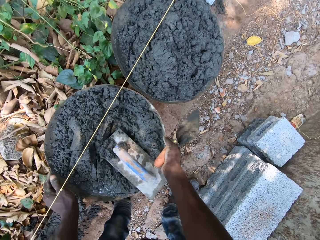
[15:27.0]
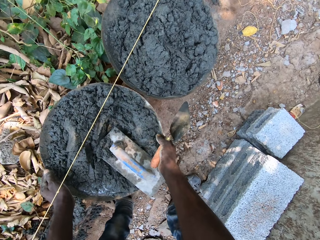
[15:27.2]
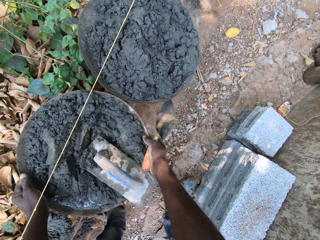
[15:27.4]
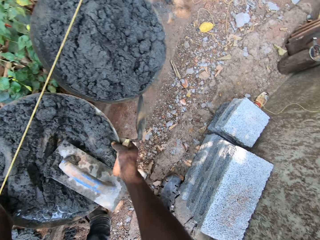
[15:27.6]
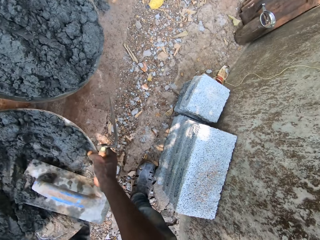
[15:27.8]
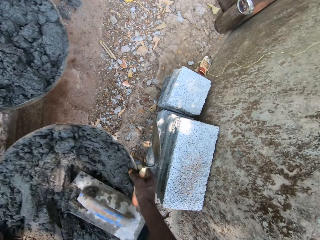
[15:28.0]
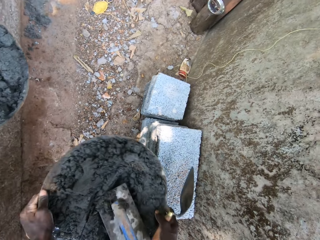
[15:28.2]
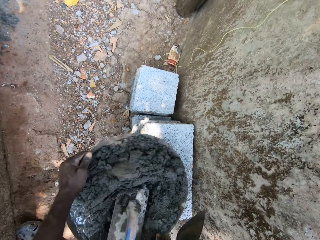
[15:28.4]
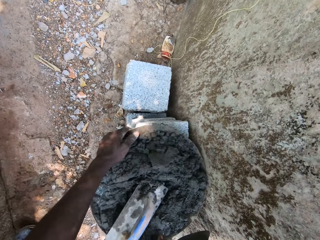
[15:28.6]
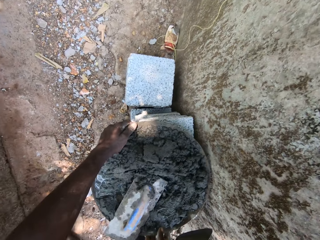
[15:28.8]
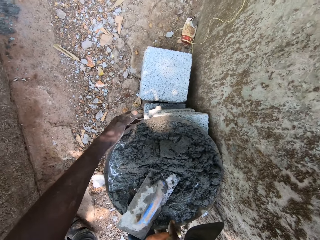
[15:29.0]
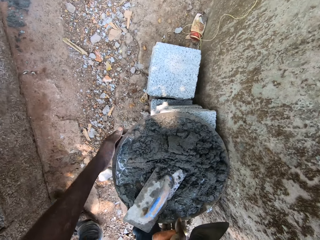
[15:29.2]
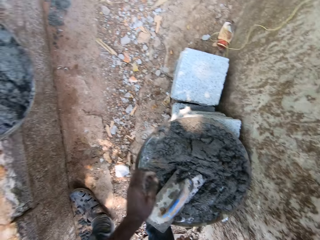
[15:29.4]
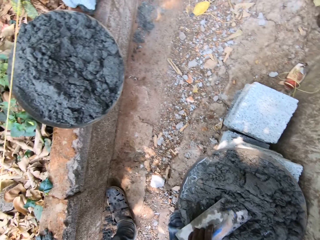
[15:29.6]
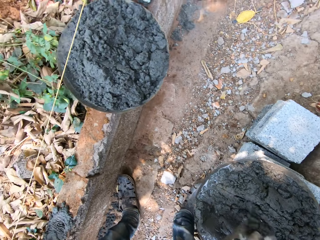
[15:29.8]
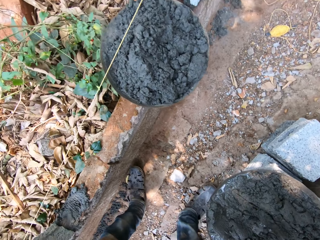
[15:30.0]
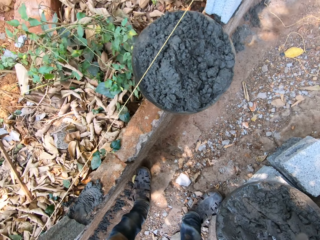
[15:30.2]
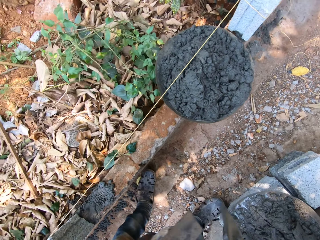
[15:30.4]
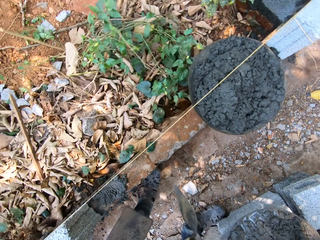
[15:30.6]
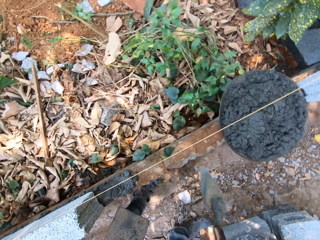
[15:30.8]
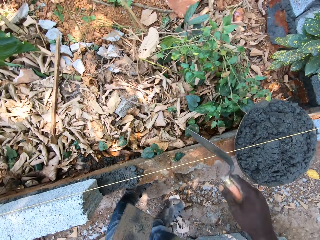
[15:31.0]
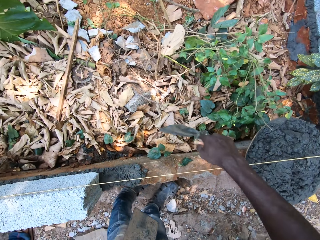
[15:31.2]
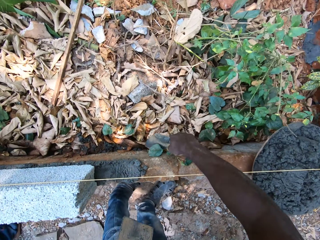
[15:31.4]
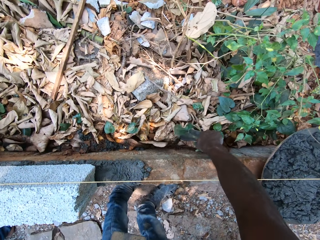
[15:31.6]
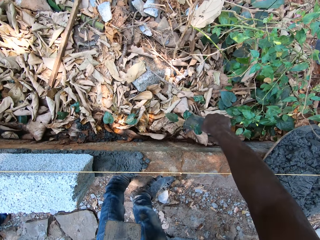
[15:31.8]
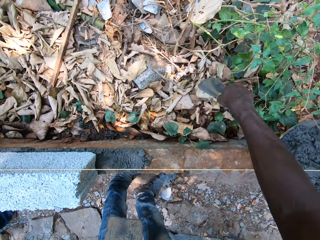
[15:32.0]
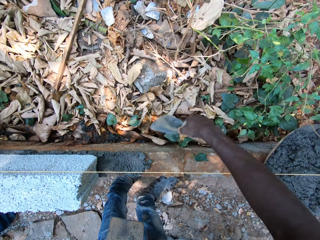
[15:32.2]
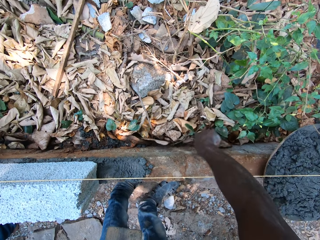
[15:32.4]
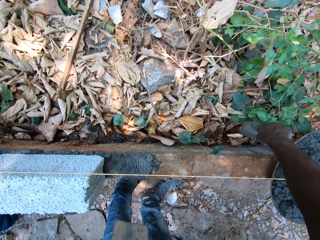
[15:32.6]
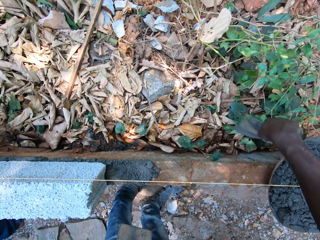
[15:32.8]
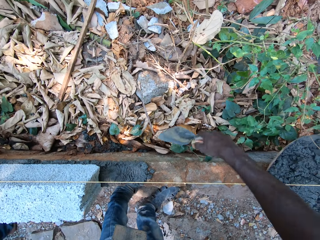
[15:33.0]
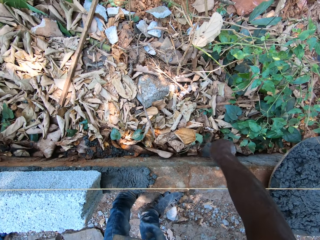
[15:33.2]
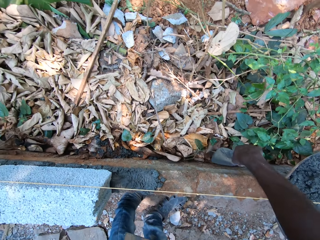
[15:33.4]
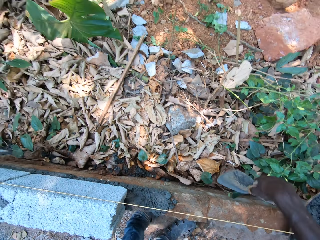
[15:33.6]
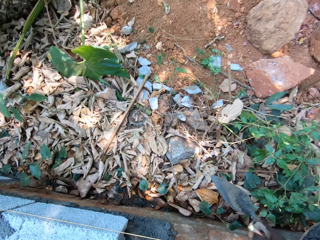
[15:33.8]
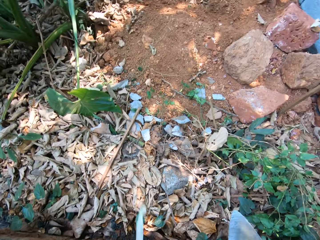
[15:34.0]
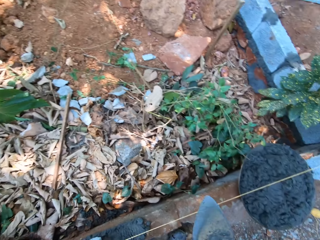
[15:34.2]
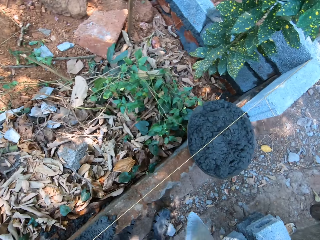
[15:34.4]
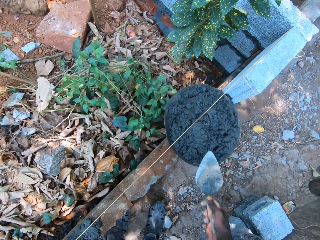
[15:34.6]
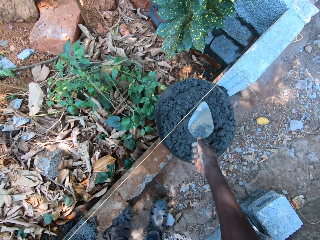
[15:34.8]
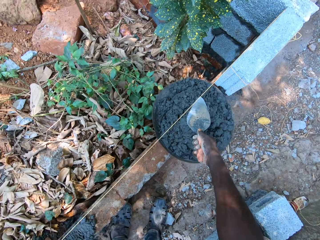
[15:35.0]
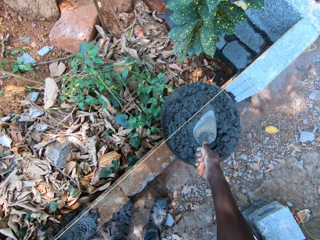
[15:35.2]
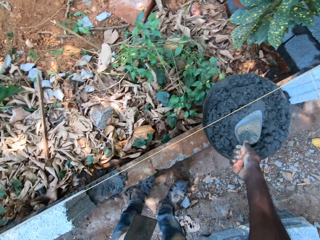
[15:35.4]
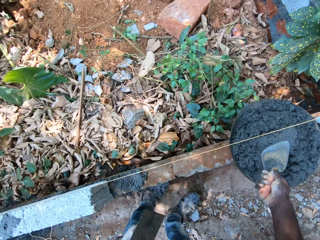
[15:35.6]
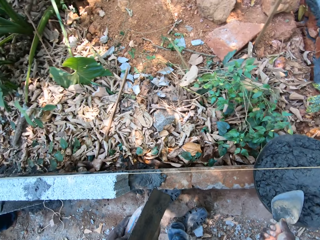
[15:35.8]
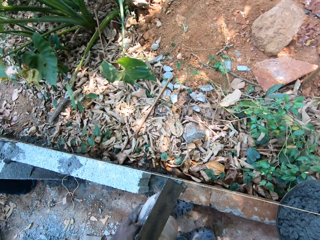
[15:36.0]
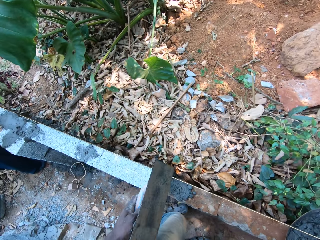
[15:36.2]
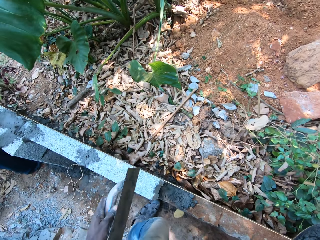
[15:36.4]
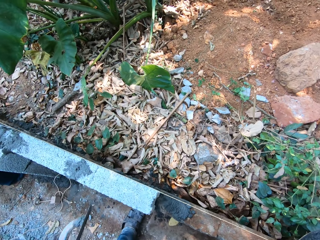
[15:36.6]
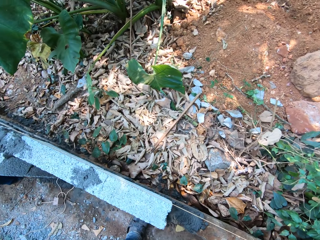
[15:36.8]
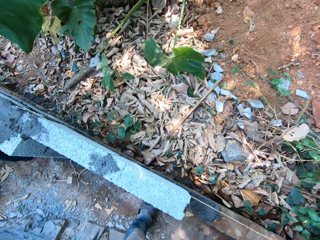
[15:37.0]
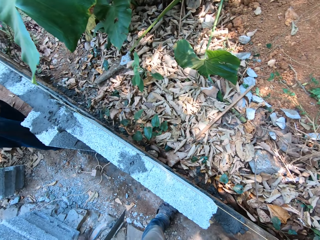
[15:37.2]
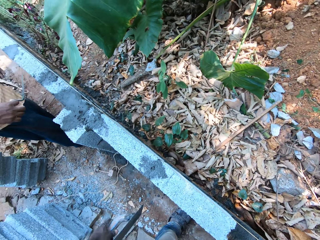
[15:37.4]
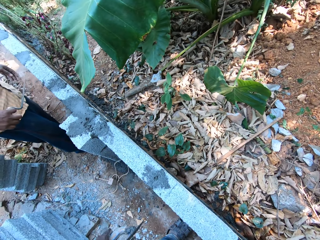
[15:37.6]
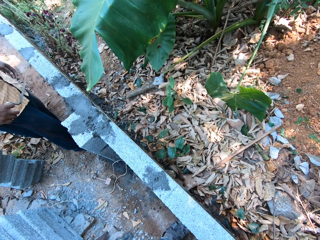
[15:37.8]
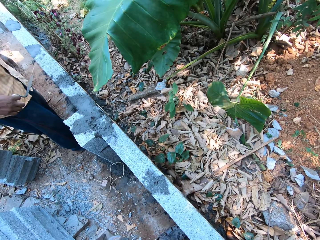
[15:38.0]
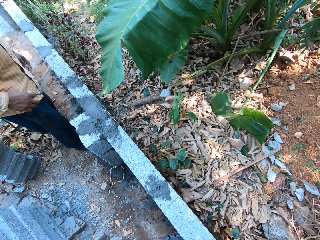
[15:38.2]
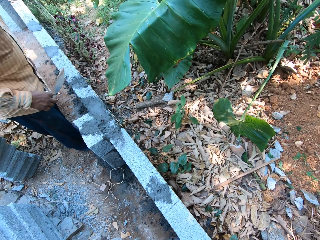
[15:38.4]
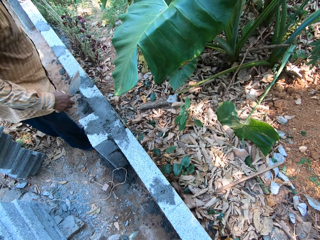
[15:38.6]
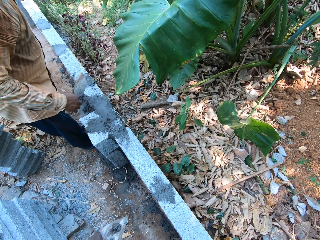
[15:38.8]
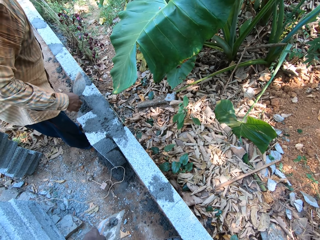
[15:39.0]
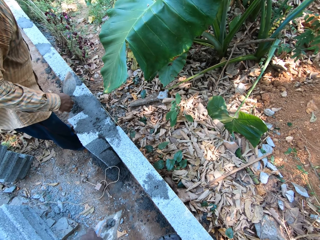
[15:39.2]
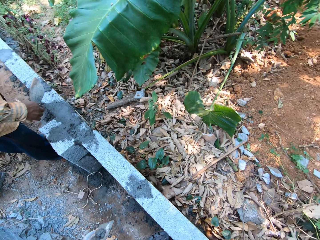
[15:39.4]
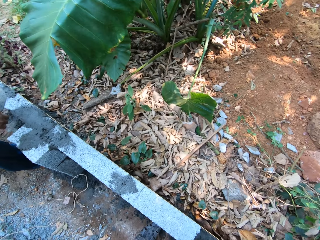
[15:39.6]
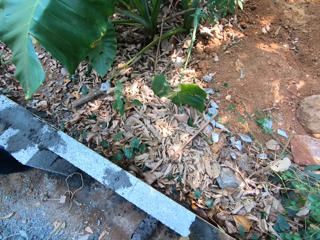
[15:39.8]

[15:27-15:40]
The camera wearer carries the pan of concrete from the metal with both hands. He lifts a container of sand. He drops the pan of concrete on the stack of bricks with both hands. He picks up the plastering trowel from the pan of concrete on the stack of bricks with his left hand. He clears some leaves beside the metal with the hand trowel in his right hand. He places the hand trowel on the concrete in the pan with his right hand. He interacts with a man. The man responds to the camera wearer.

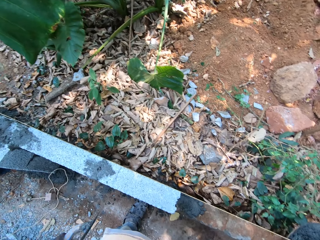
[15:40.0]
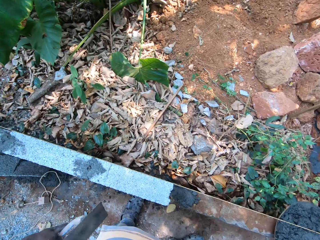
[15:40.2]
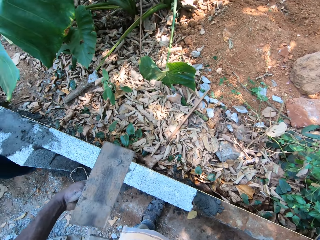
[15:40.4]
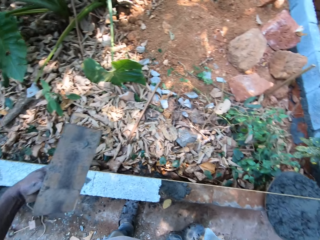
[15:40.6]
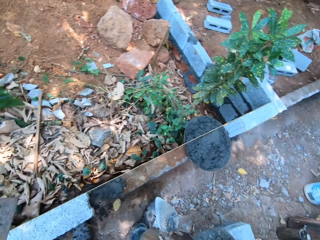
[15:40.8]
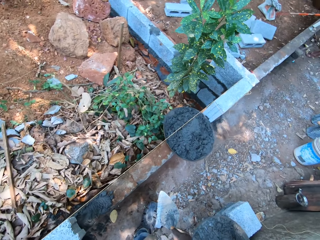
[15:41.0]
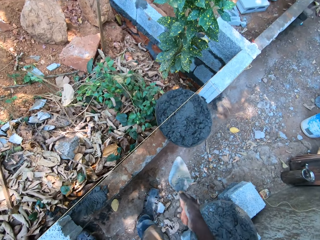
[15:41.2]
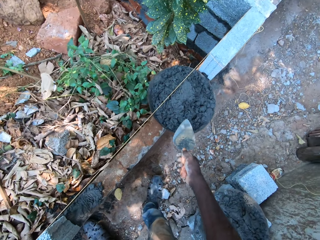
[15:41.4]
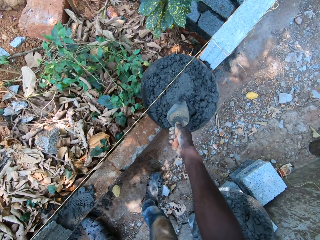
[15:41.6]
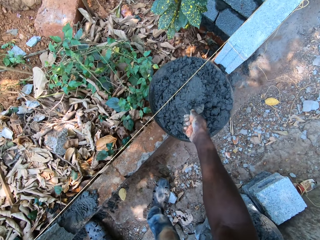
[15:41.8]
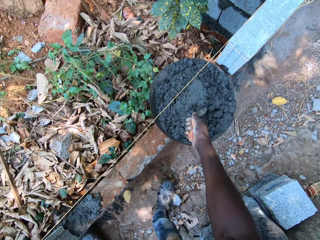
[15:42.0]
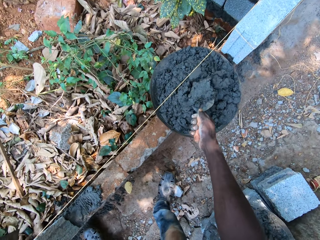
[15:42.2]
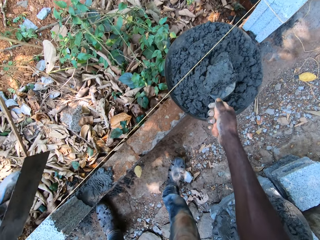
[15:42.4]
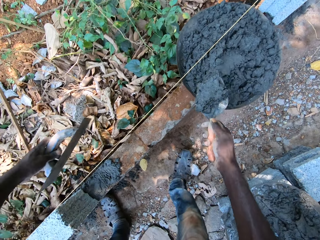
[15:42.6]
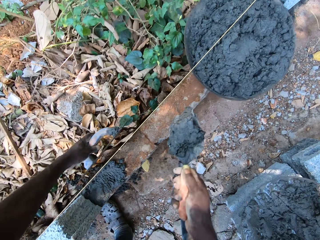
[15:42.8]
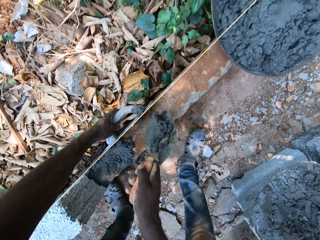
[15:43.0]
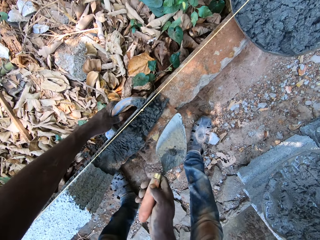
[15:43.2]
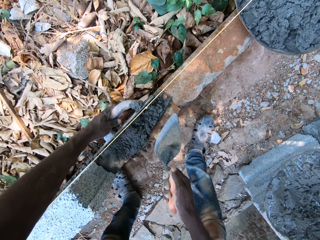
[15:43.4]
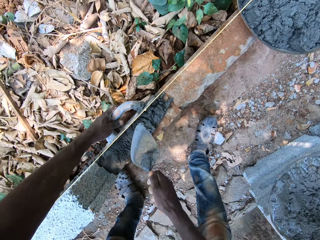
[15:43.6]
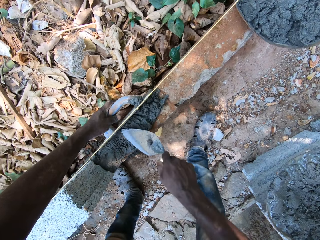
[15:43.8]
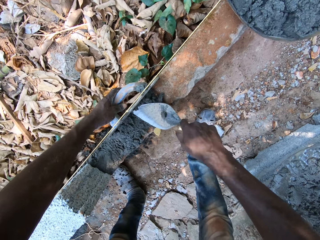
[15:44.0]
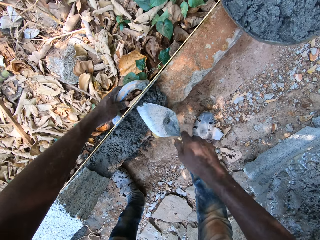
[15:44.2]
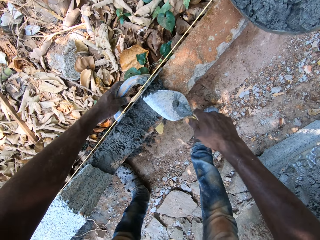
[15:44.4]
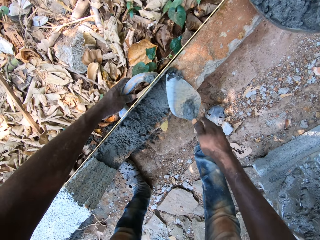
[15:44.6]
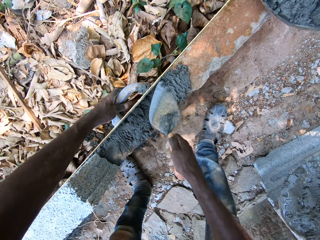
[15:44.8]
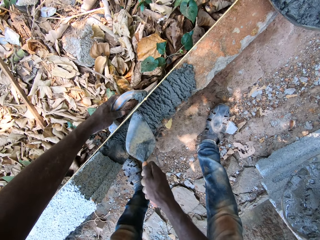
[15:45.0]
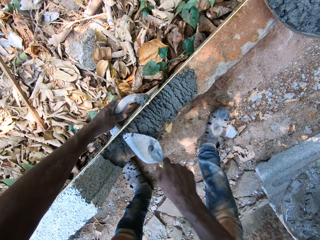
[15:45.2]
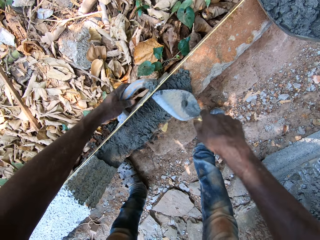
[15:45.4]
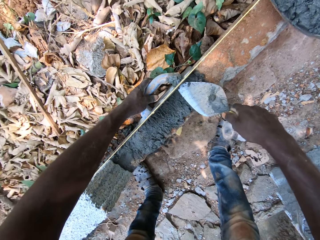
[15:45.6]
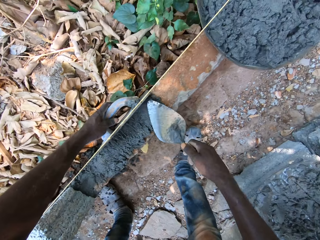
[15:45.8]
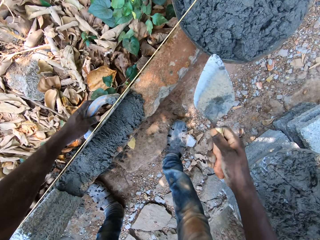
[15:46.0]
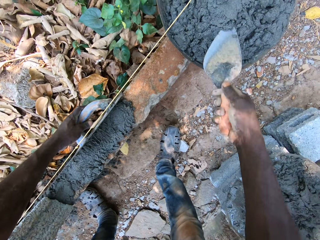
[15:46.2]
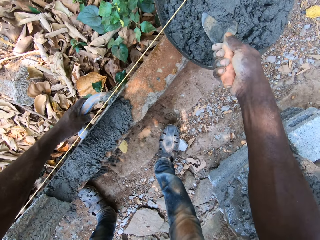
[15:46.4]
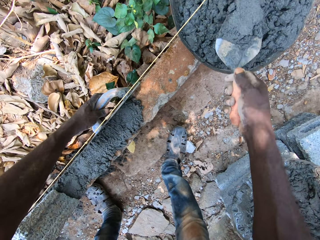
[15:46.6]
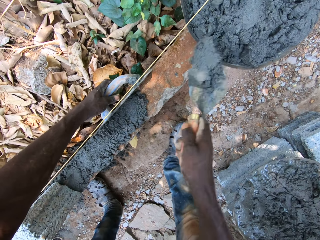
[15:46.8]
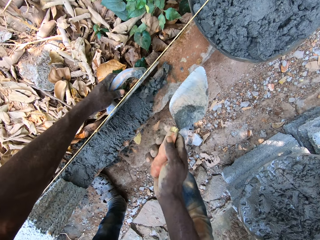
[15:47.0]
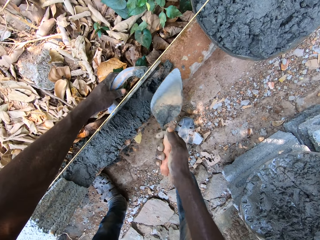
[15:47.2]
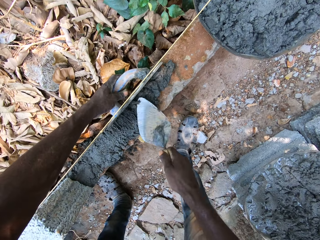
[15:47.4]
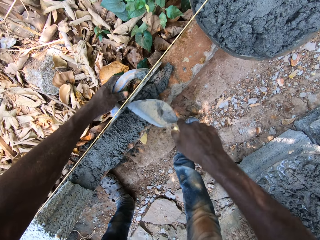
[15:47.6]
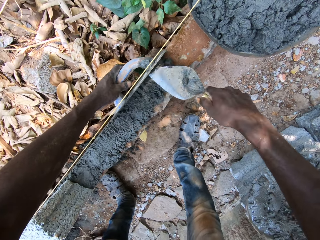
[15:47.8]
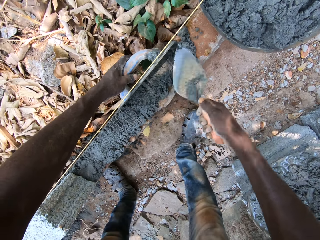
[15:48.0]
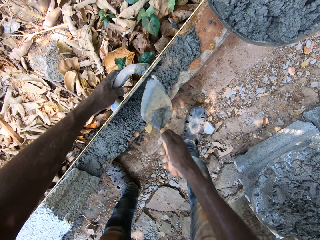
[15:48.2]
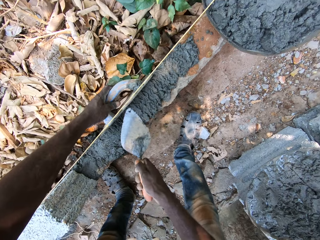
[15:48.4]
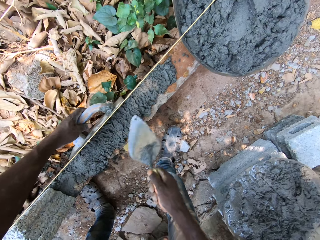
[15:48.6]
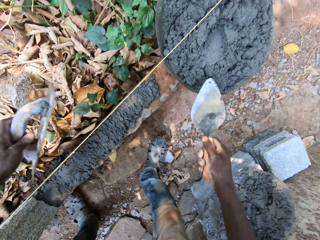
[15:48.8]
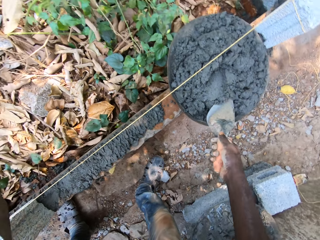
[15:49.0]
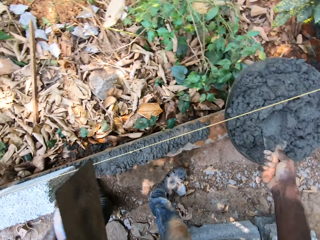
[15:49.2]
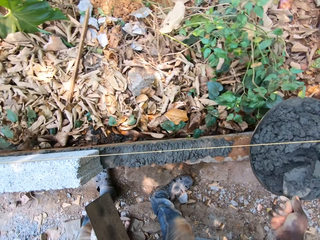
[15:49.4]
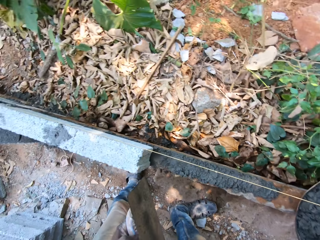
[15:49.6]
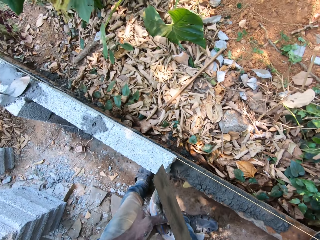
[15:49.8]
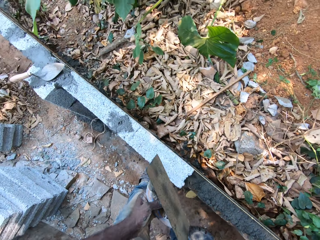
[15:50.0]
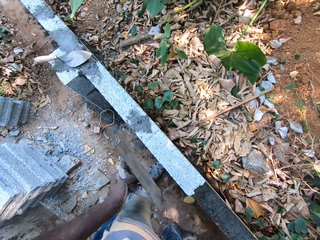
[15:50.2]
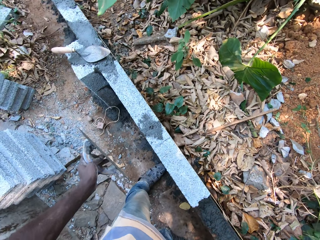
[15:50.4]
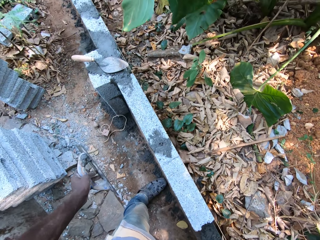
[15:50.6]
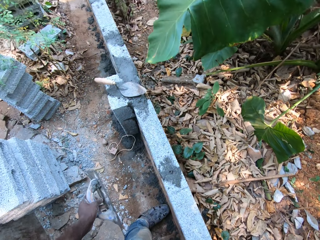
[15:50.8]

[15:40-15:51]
The camera wearer packs some concrete from the pan with the hand trowel in his right hand. He scoops sand with the brick trowel. He places the plastering trowel beside the metal on the ground with his left hand. He pours the concrete on the hand trowel into the metal on the ground with his right hand. He drops sand on the bricks. He spreads the concrete in the metal with the hand trowel in his right hand. He packs some concrete from the pan with the hand trowel in his right hand. He scoops sand with the brick trowel. He pours the concrete on the hand trowel into the metal on the ground with his right hand. He spreads the concrete in the metal with the hand trowel in his right hand. He packs some concrete from the pan with the hand trowel in his right hand. He interacts with a man.
